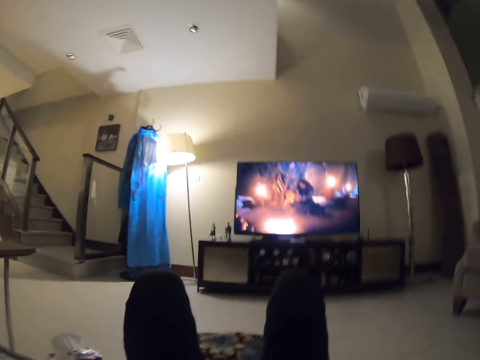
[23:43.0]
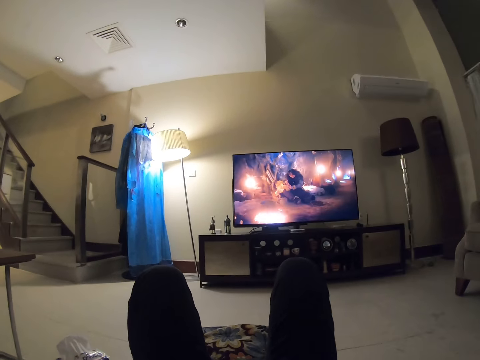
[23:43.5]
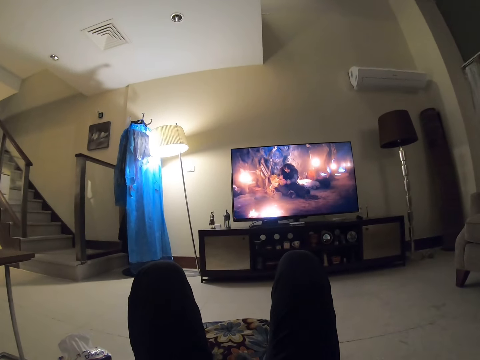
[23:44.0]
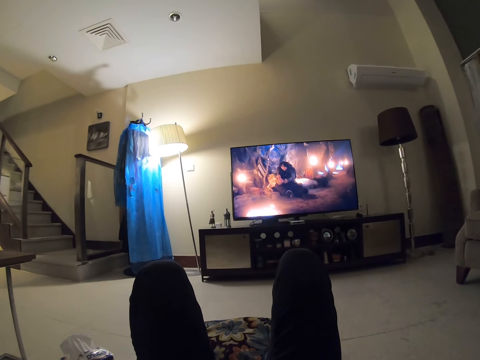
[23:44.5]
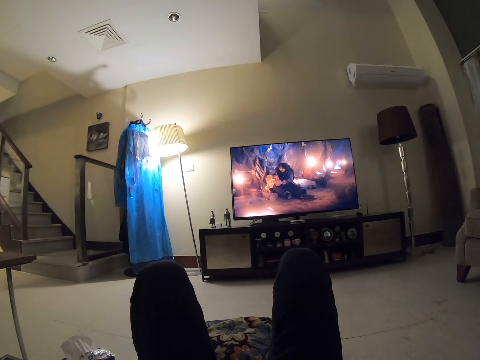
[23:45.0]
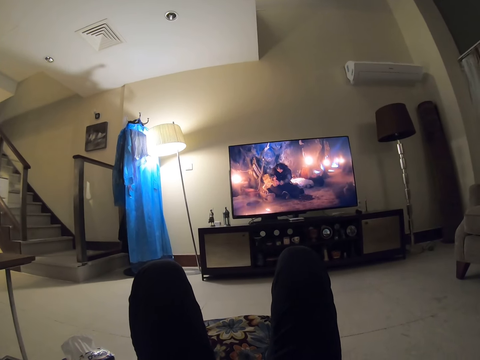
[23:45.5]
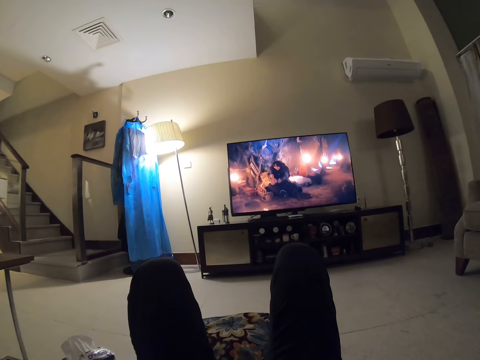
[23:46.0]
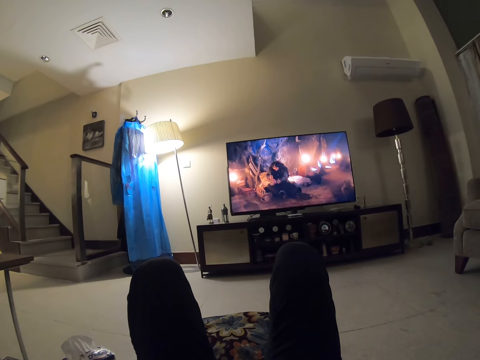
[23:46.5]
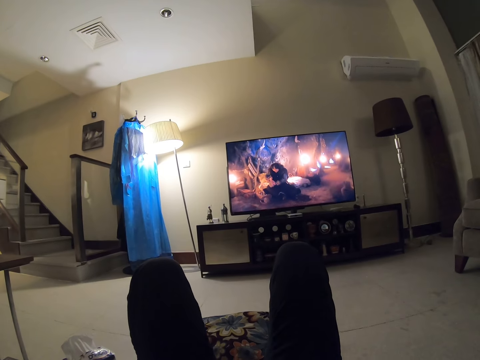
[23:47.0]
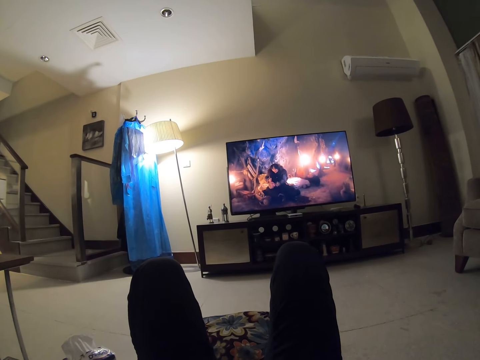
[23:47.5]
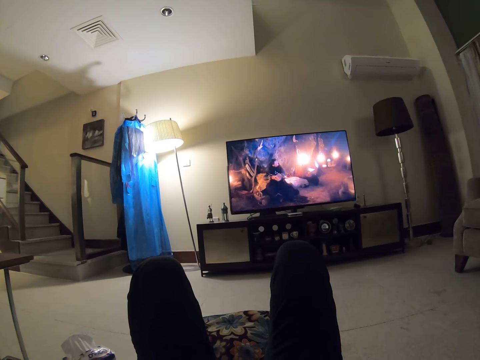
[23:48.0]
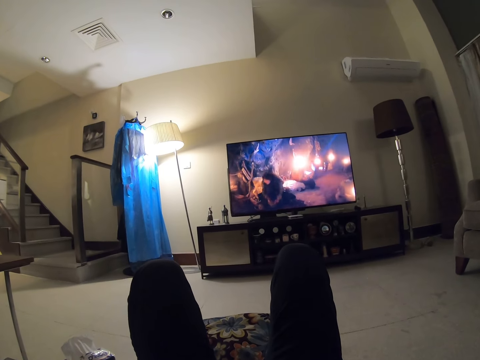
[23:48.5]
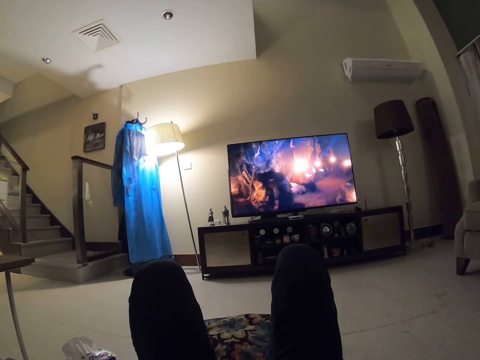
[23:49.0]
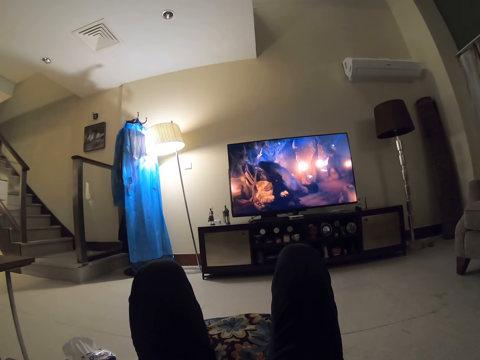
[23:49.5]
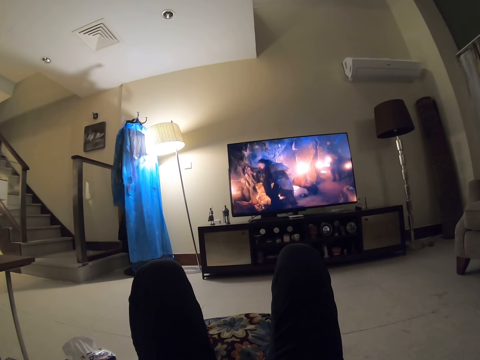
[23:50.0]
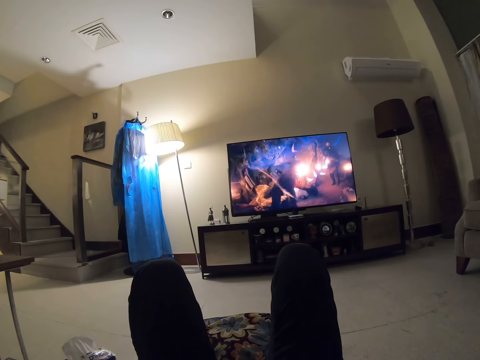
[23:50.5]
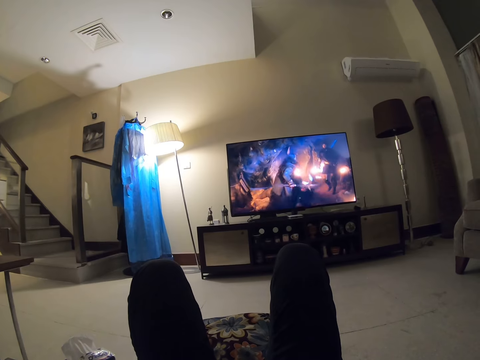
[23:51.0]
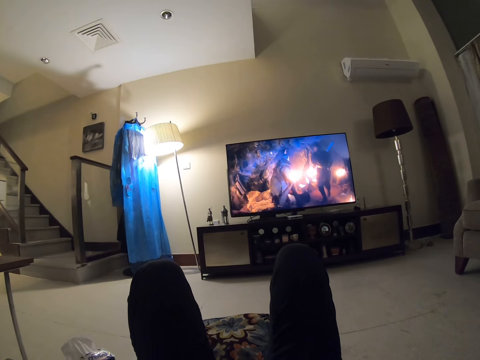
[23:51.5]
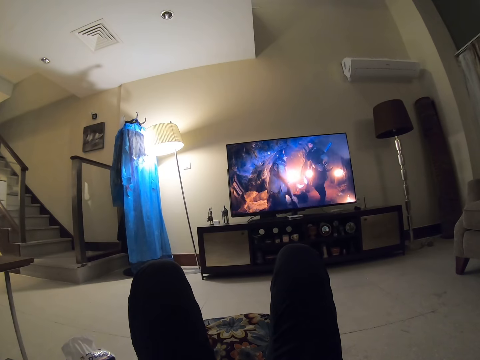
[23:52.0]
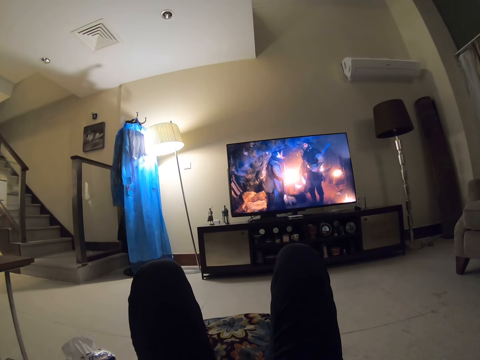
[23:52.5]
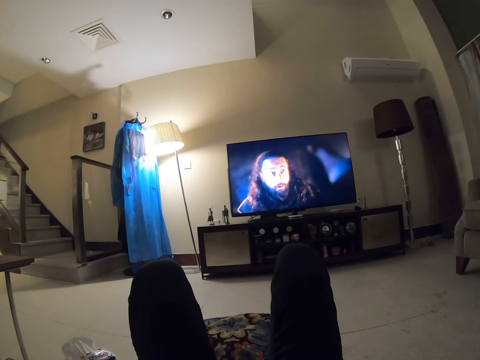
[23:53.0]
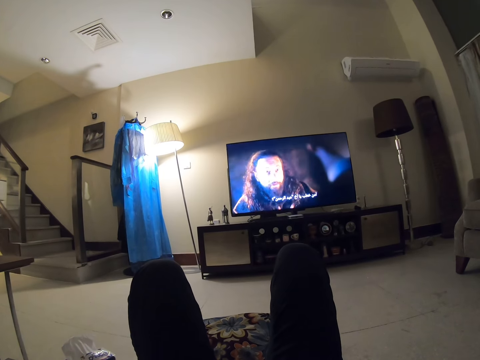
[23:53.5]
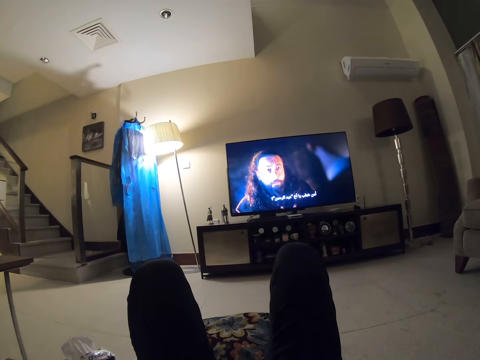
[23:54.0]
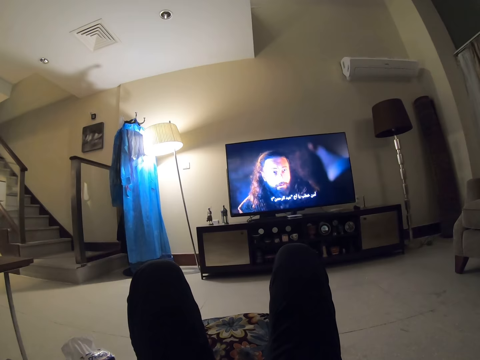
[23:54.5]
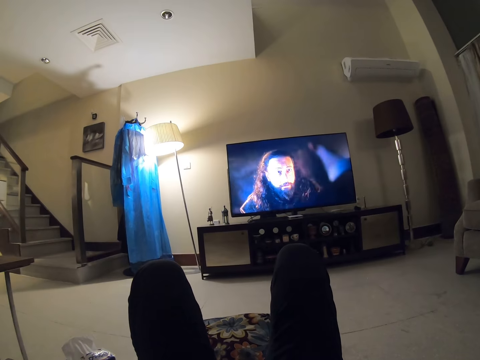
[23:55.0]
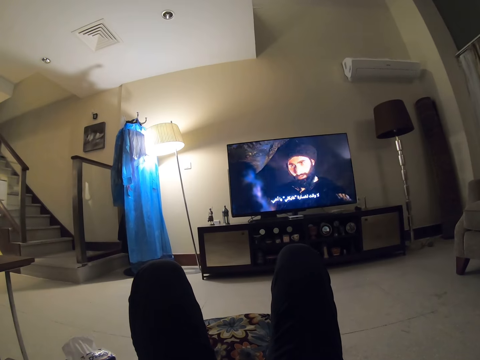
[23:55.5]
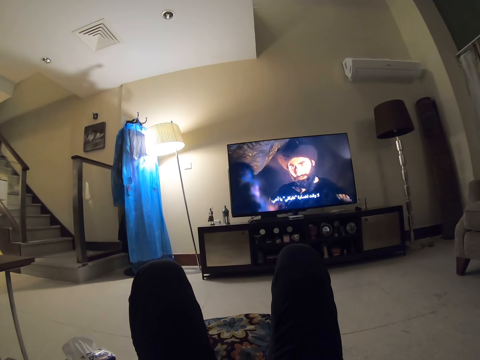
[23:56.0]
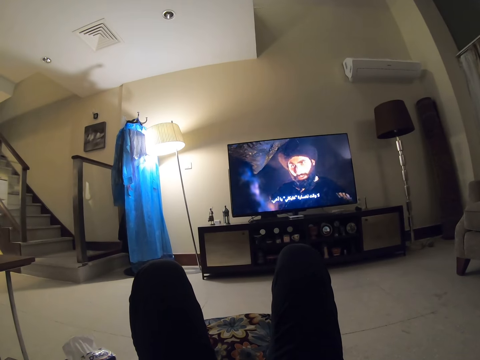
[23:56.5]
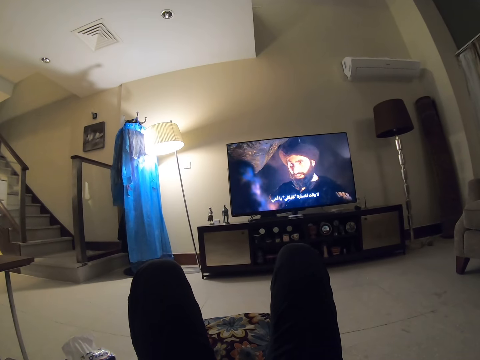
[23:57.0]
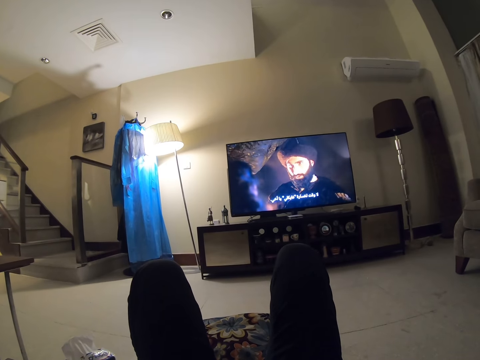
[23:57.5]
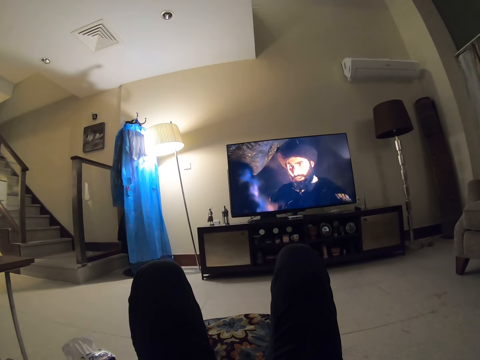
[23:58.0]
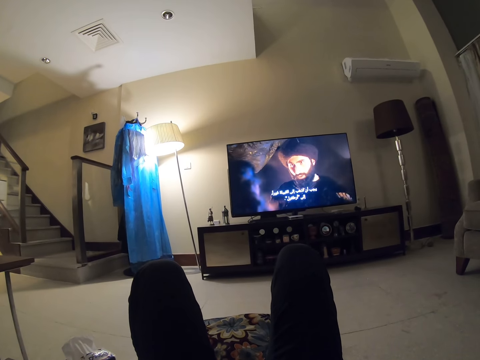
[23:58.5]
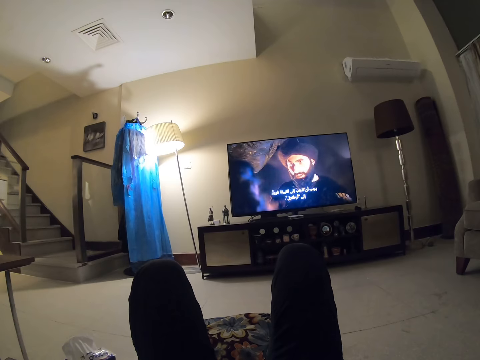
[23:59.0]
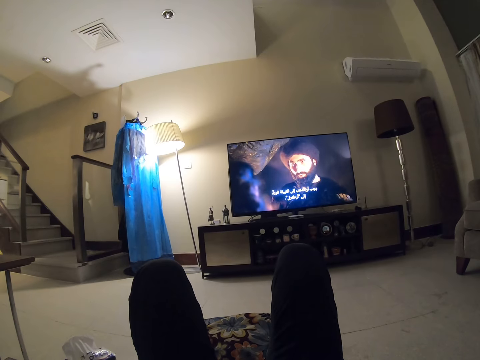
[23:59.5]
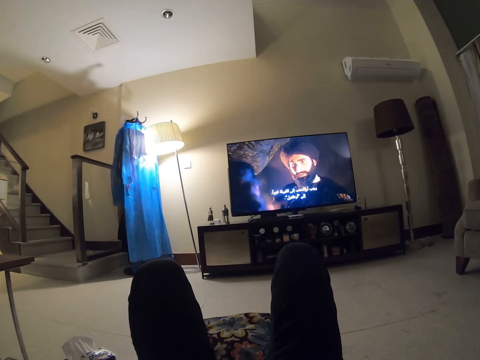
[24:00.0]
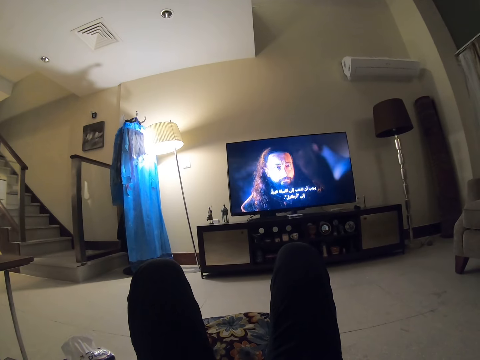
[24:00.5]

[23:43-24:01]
The camera wearer jiggles. They look at the television.

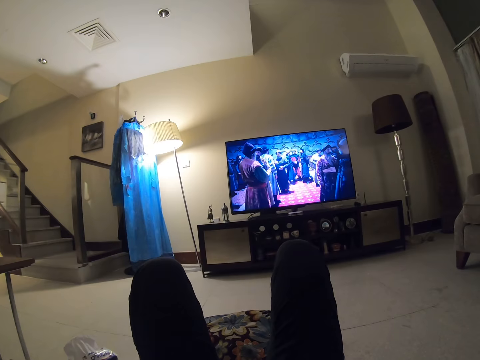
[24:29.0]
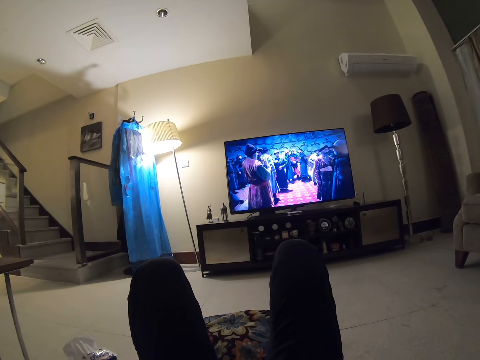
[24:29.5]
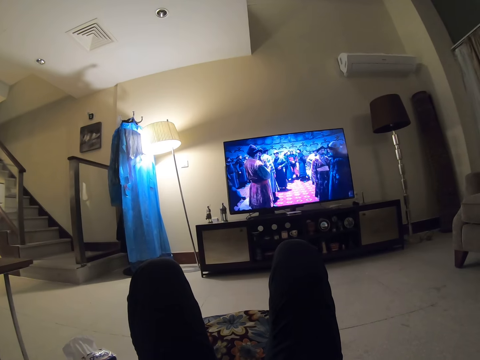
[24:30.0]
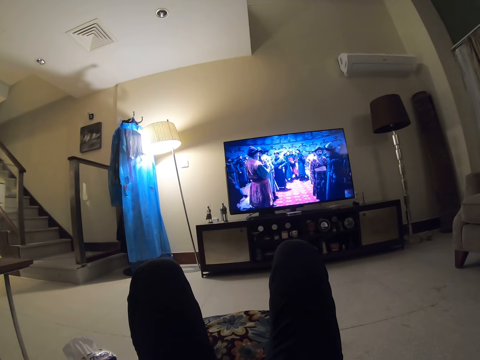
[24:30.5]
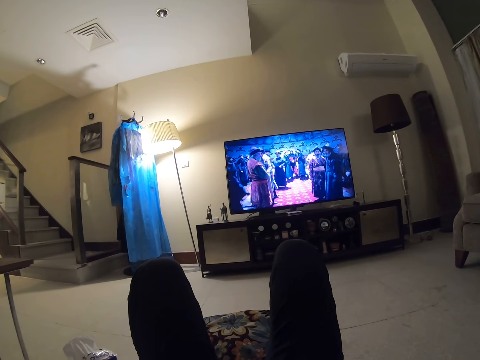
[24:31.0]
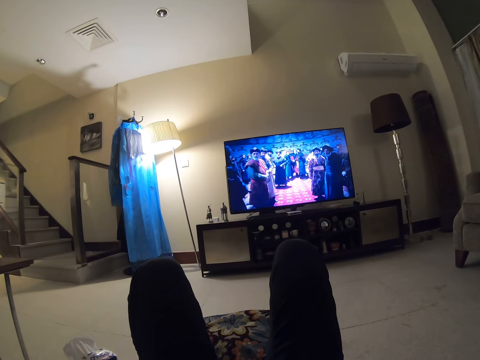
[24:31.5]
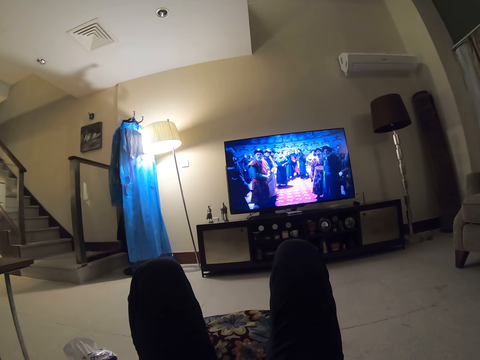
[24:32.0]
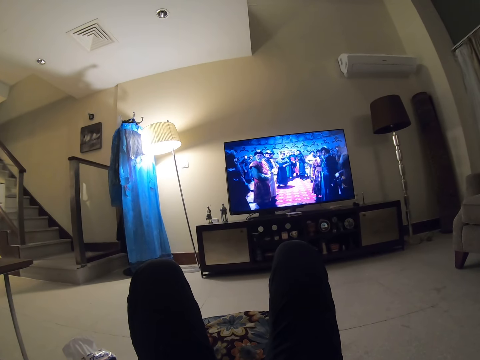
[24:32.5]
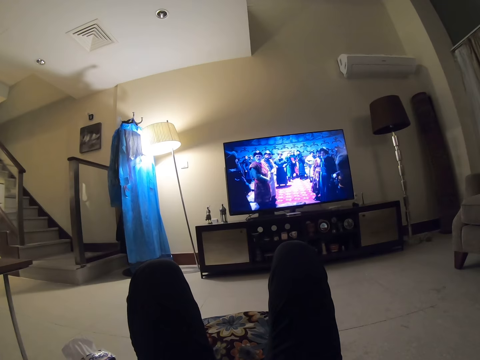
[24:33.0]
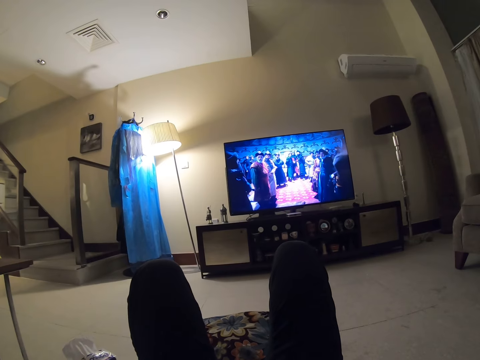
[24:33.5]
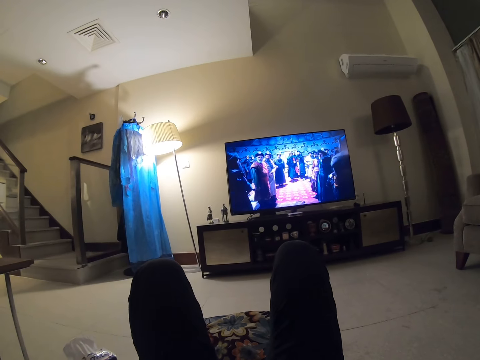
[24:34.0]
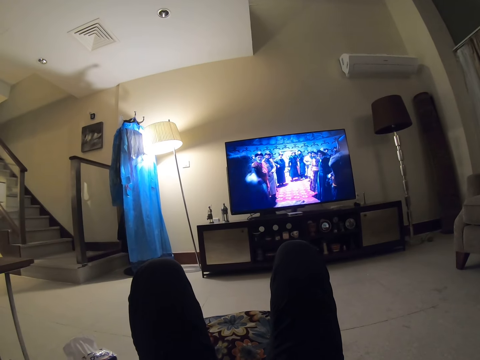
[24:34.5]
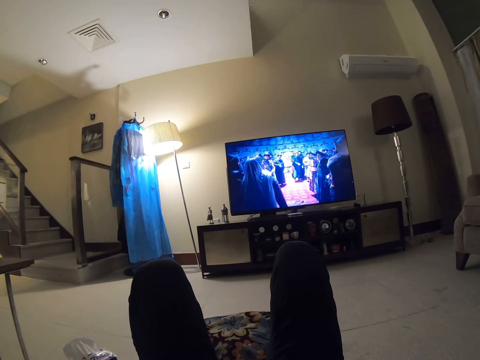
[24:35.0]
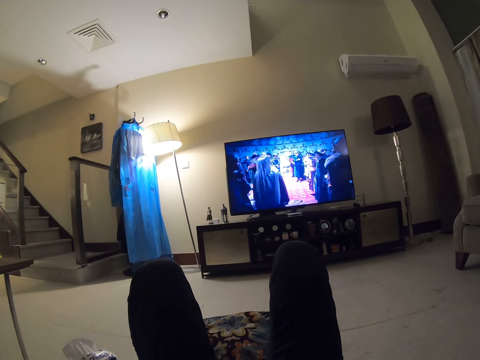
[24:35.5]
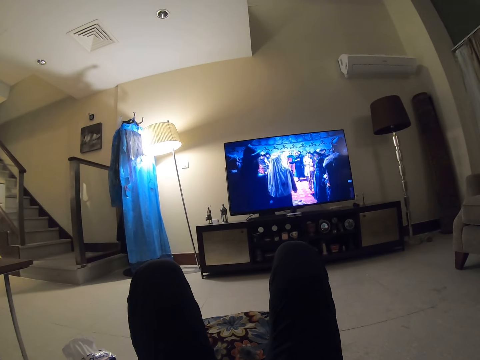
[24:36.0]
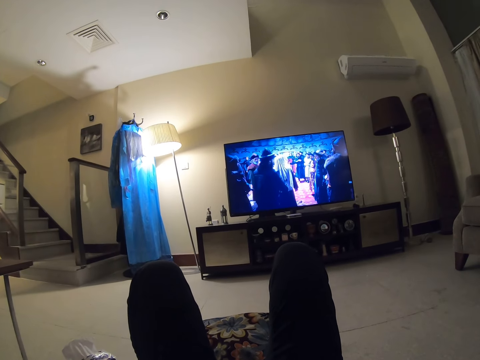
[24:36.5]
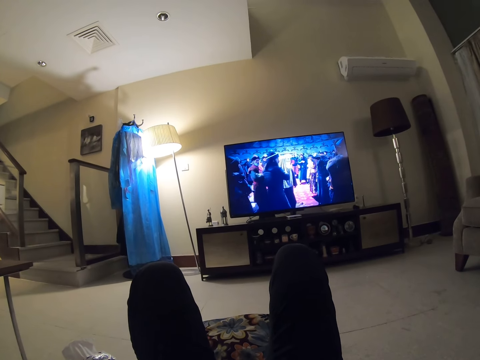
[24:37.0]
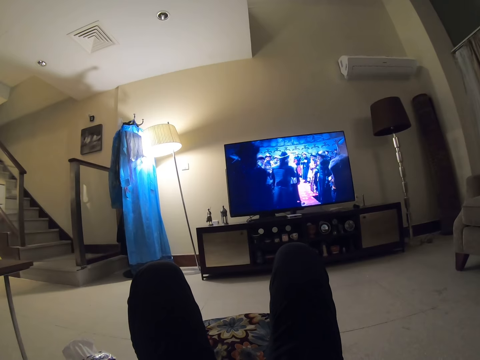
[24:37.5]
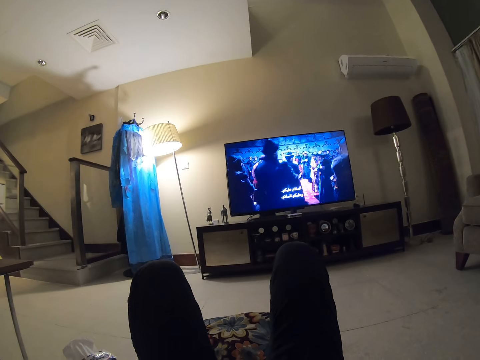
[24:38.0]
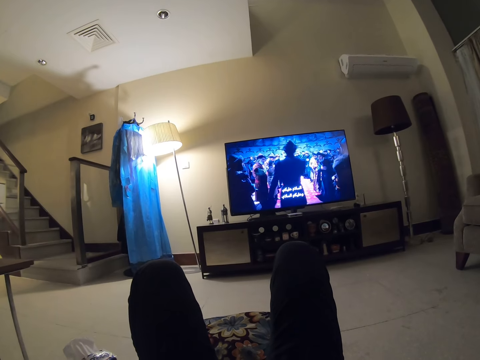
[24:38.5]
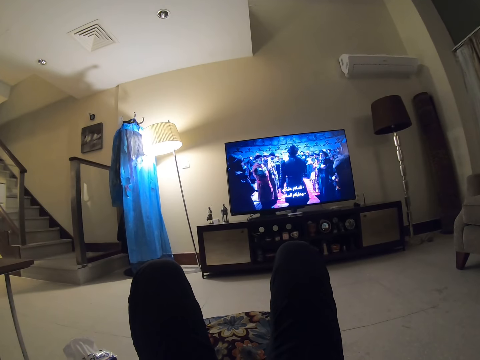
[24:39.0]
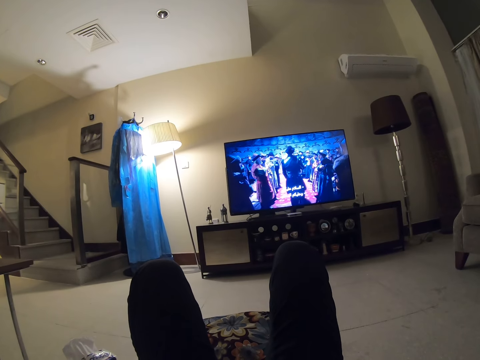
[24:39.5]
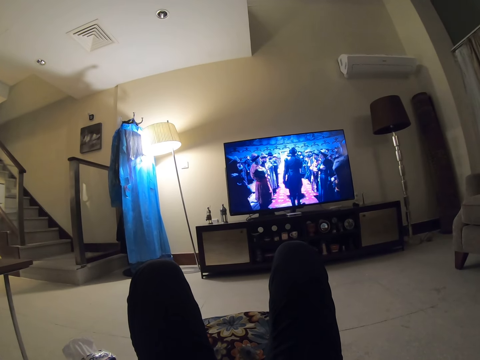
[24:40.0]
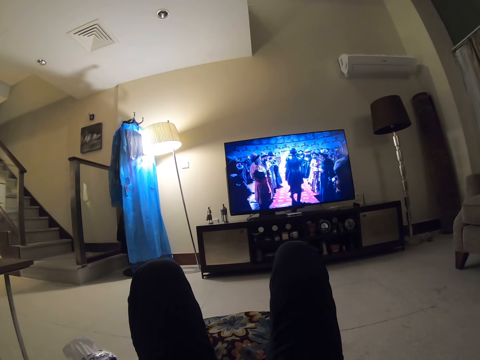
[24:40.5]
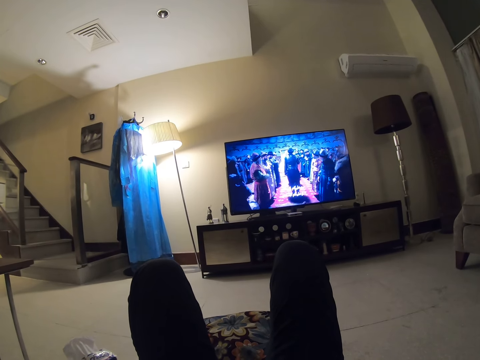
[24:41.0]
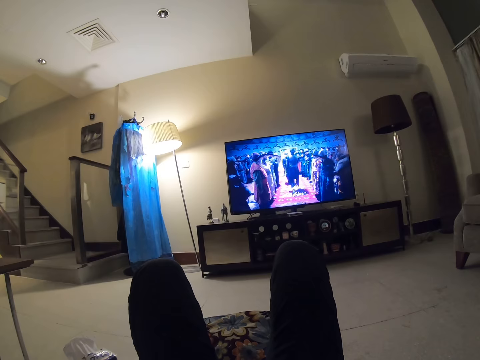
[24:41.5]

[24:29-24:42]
The camera wearer looks at the television.
